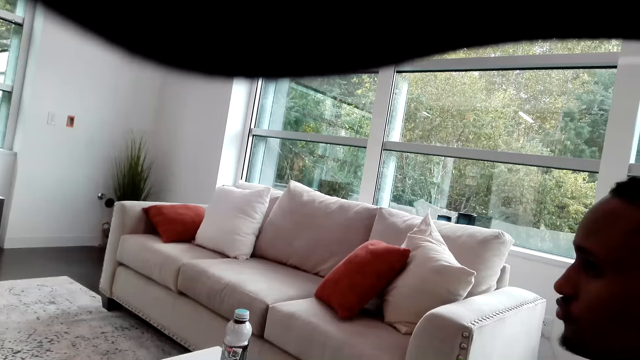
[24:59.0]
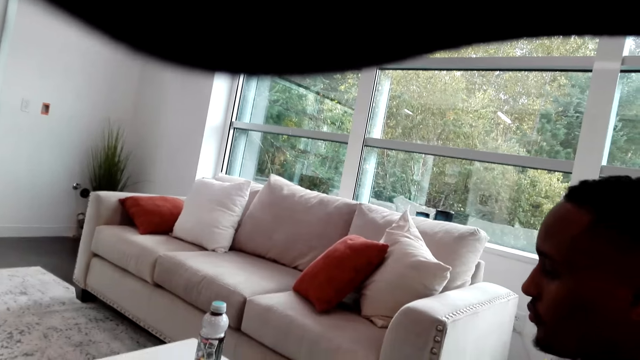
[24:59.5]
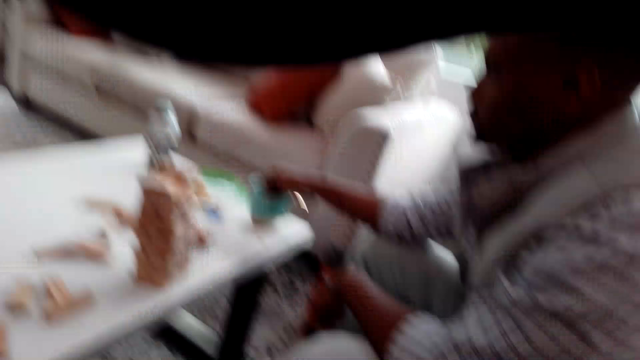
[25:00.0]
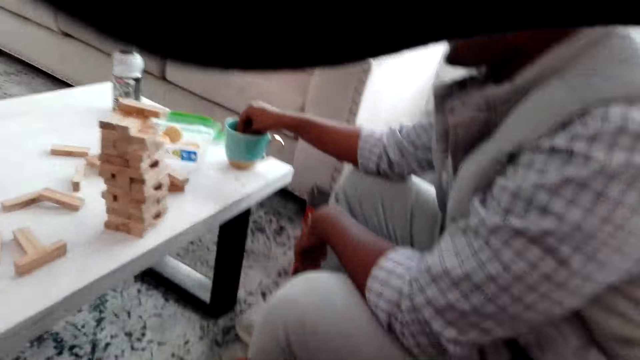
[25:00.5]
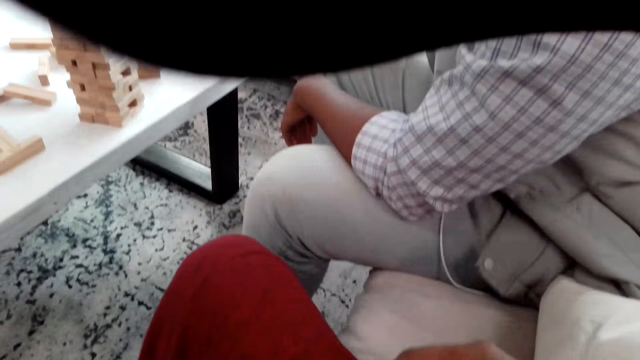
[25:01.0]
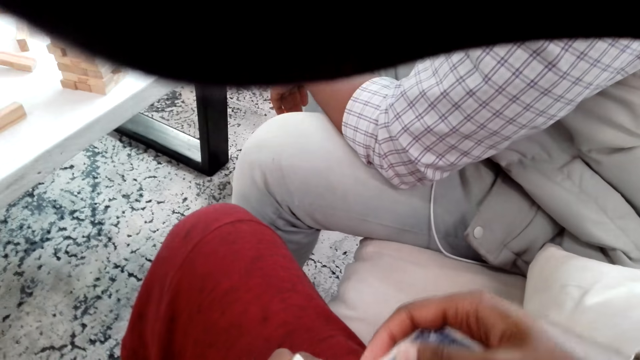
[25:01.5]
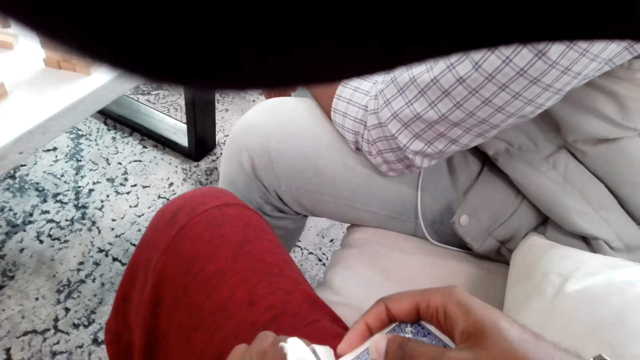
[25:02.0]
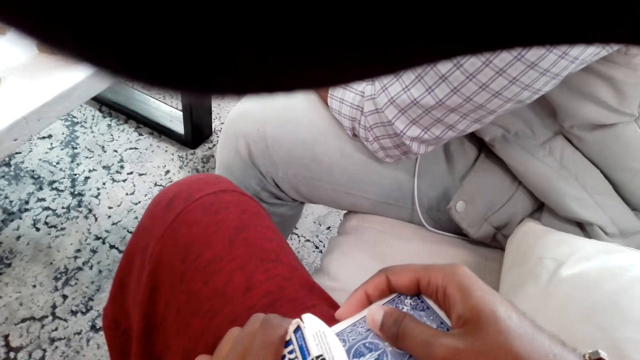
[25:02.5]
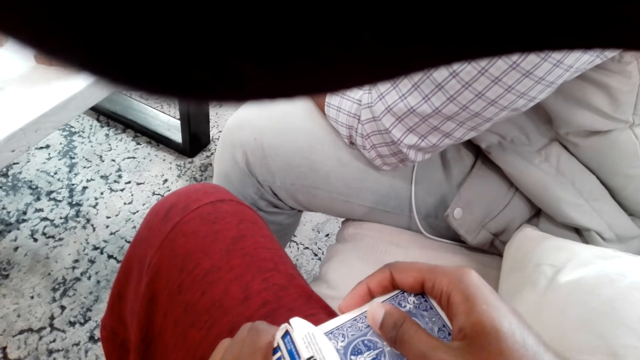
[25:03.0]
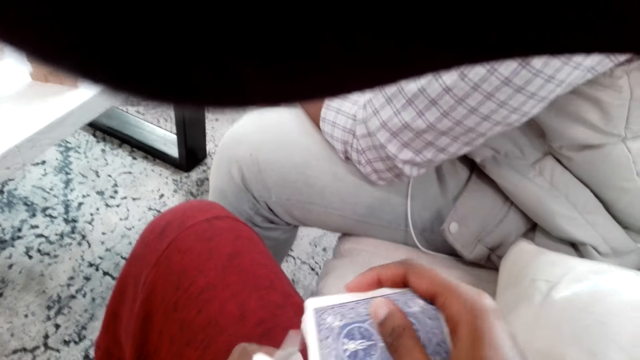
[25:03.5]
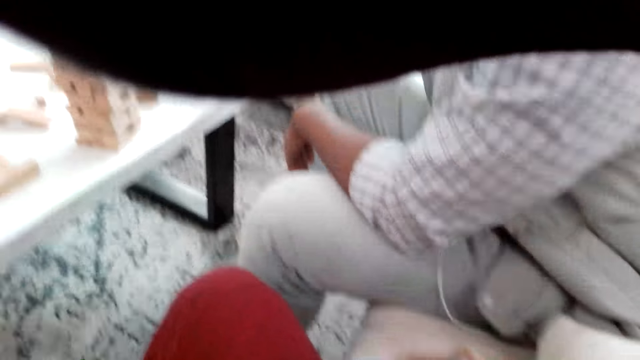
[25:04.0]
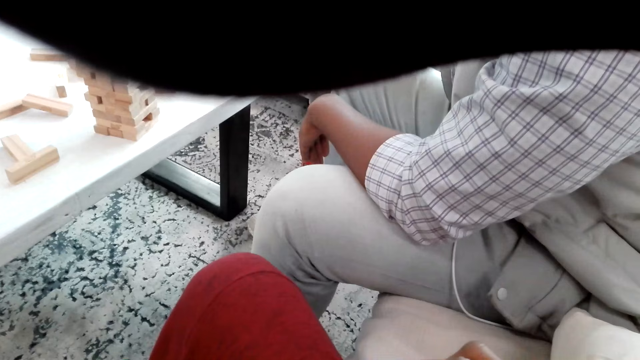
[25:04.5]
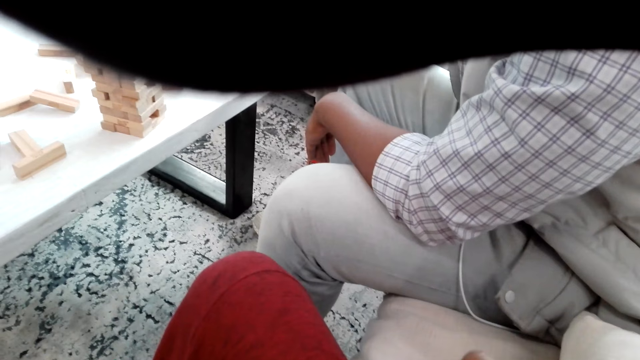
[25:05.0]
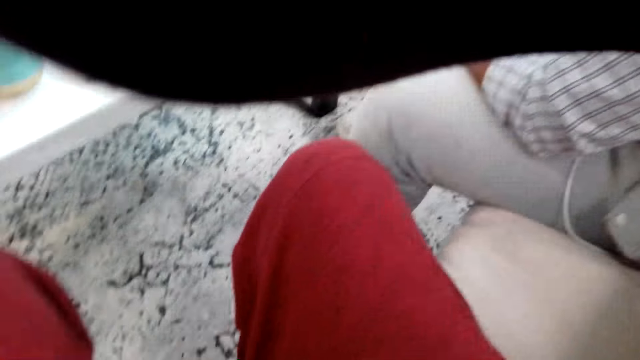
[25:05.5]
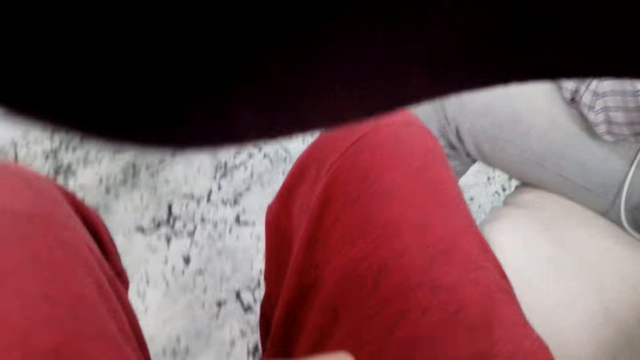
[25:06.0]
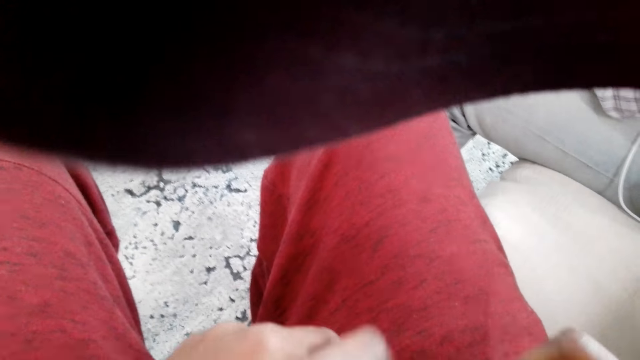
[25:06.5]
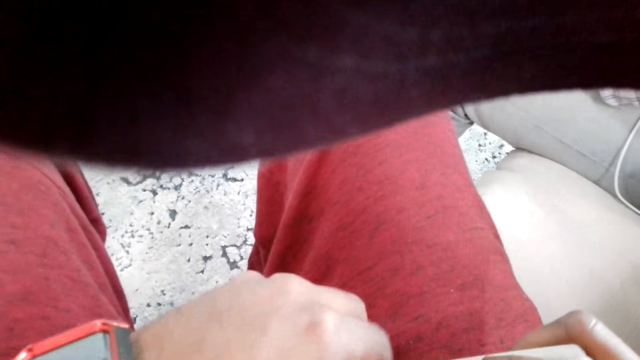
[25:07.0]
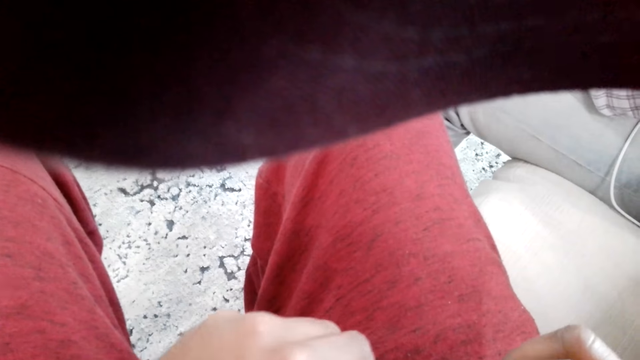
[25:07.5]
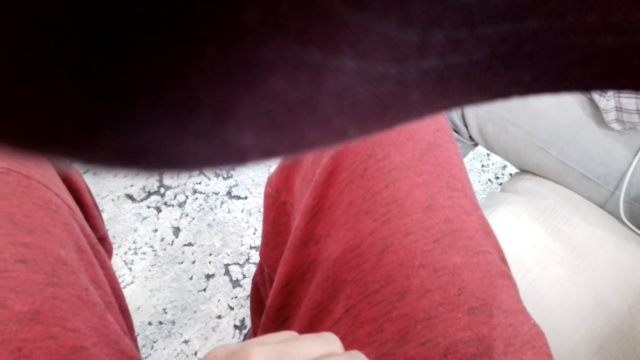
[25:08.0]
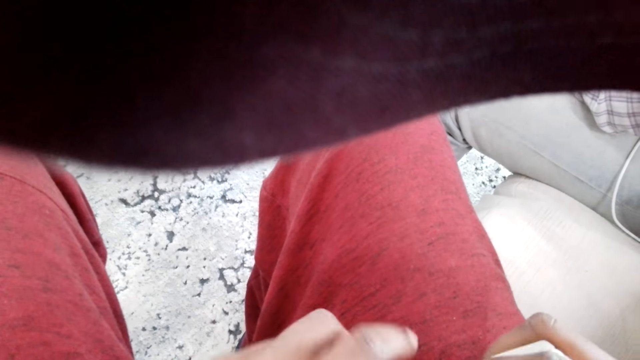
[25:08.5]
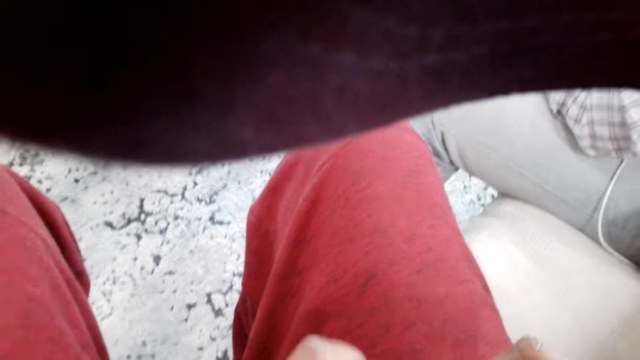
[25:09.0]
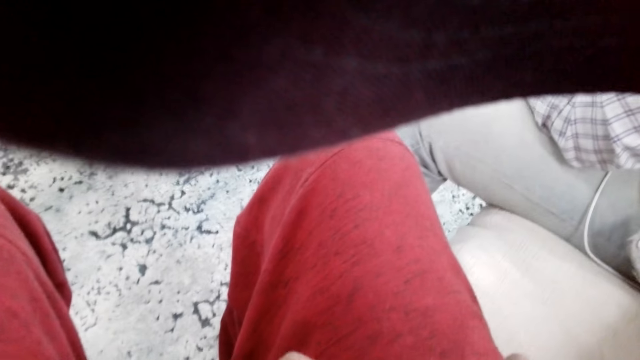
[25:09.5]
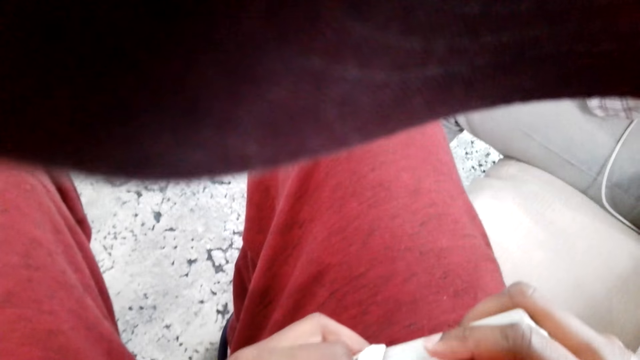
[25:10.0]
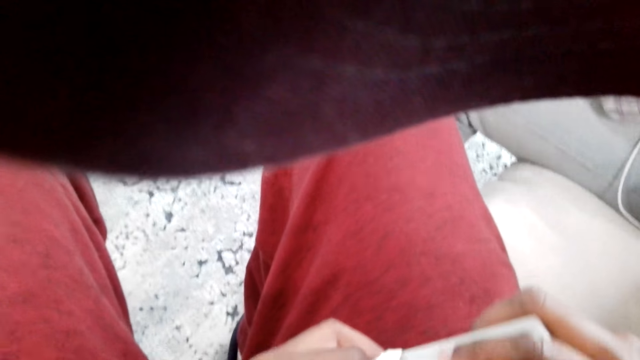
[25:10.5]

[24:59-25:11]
A man mixes the coffee. The camera wearer puts the cards in a box. They shuffle the cards.

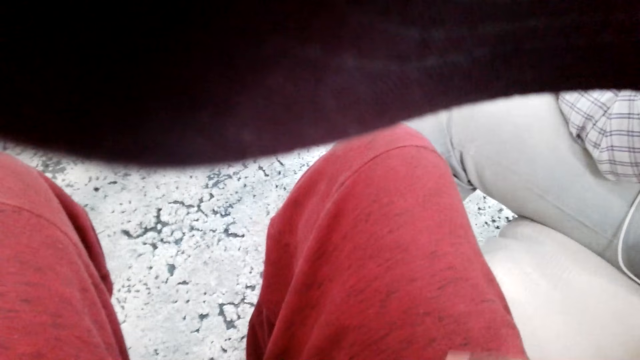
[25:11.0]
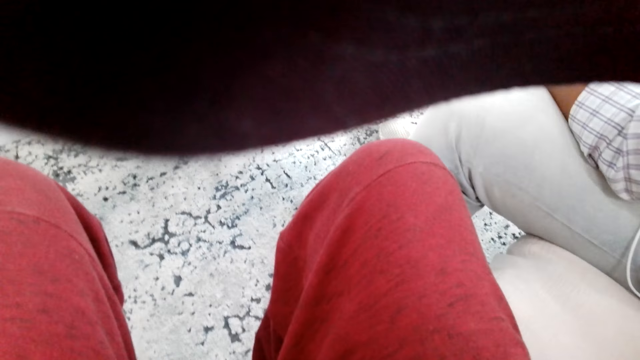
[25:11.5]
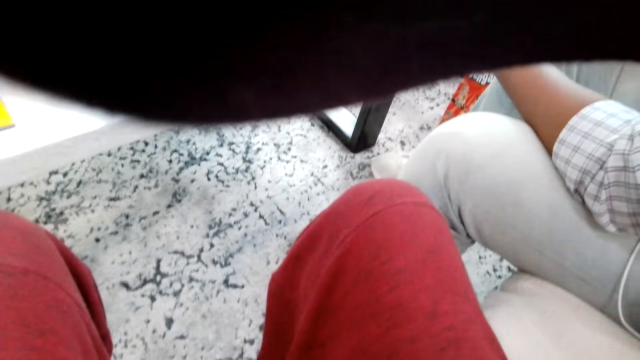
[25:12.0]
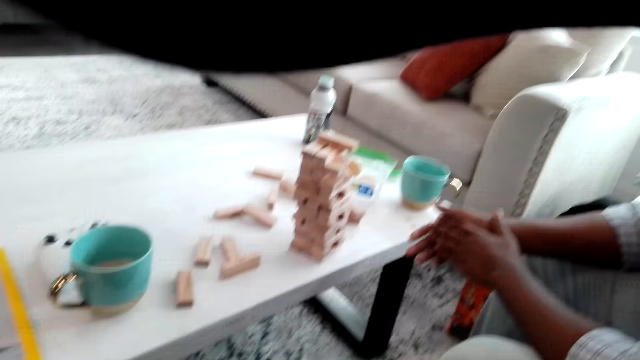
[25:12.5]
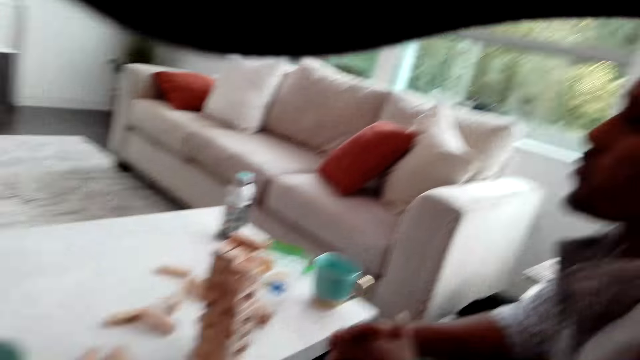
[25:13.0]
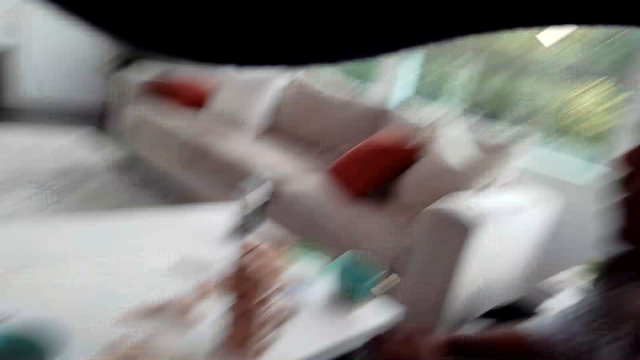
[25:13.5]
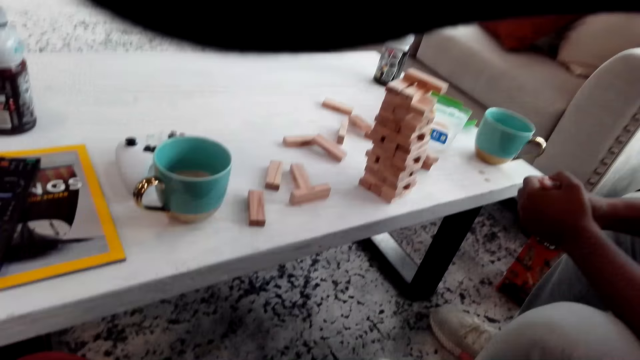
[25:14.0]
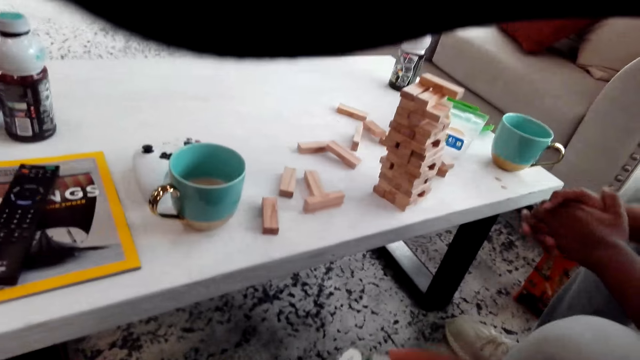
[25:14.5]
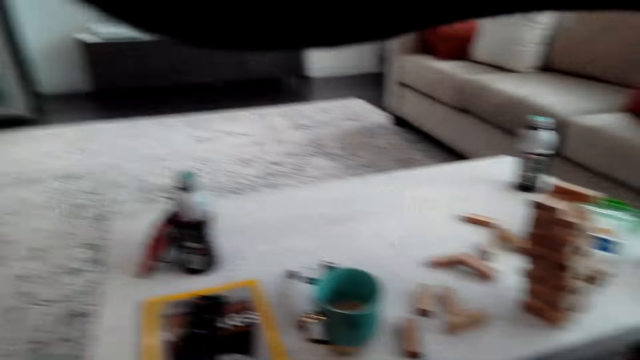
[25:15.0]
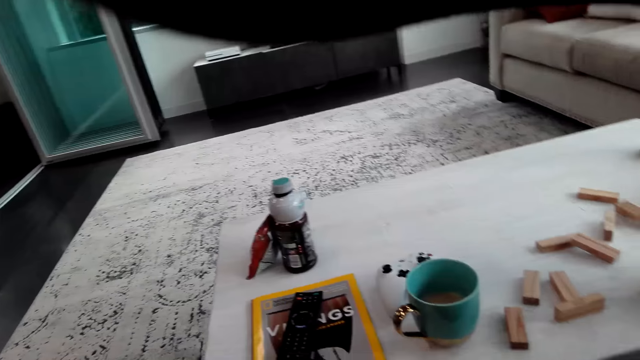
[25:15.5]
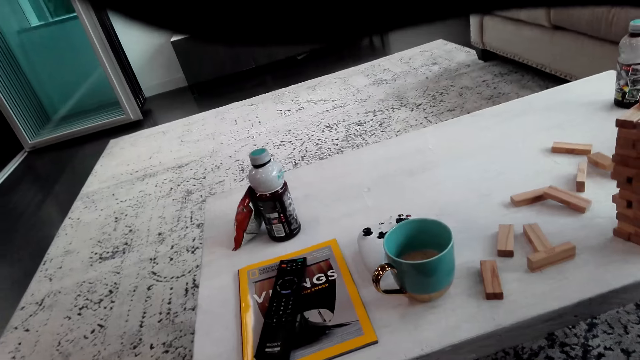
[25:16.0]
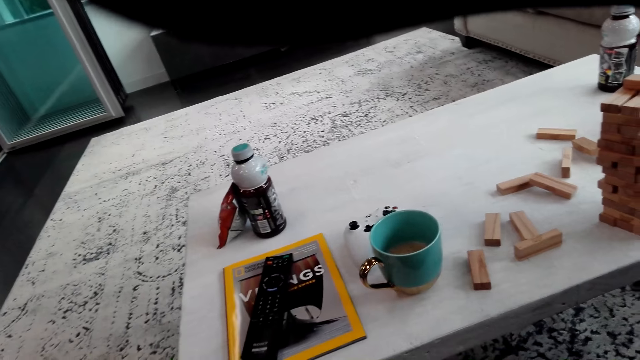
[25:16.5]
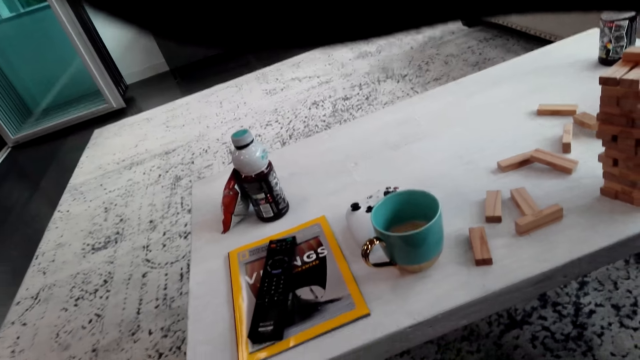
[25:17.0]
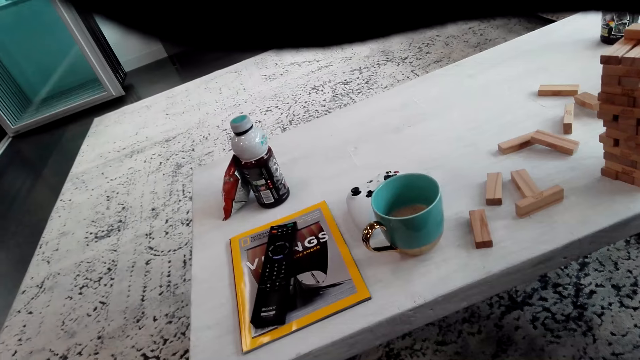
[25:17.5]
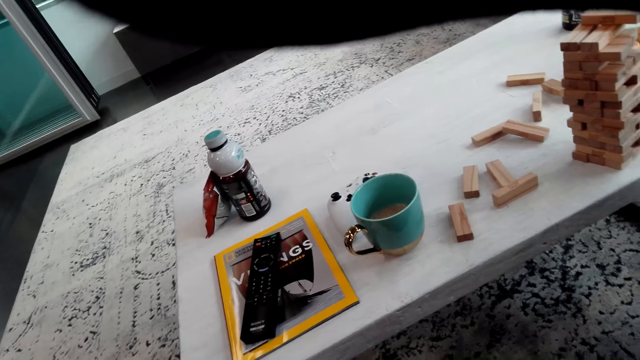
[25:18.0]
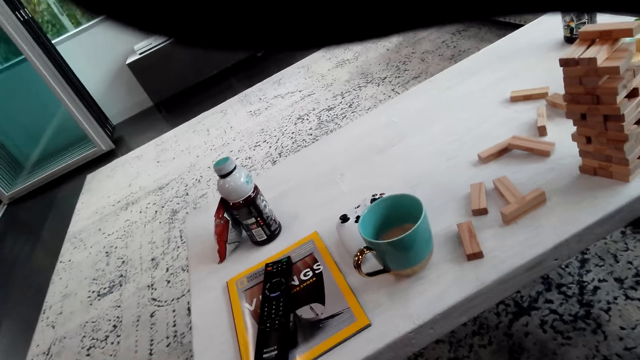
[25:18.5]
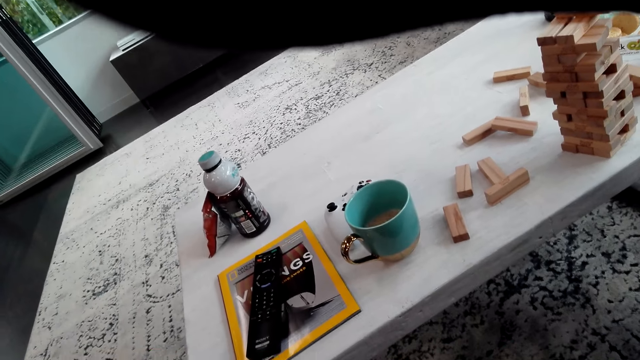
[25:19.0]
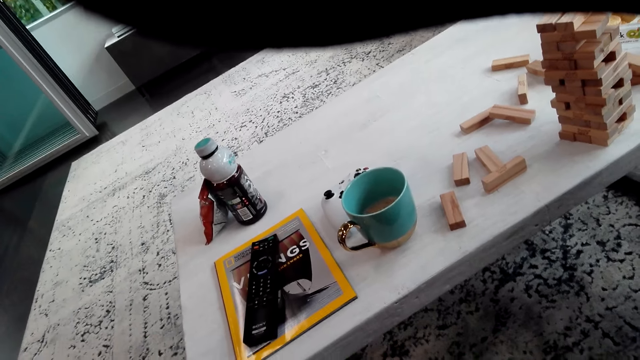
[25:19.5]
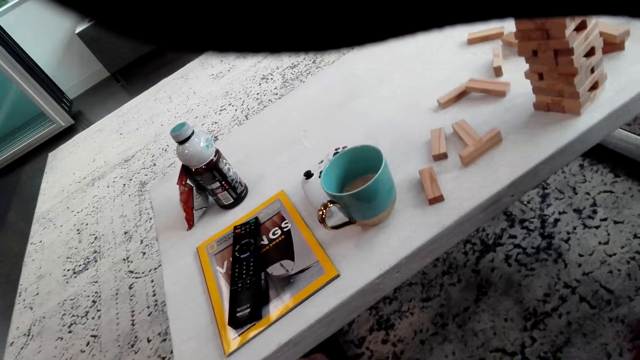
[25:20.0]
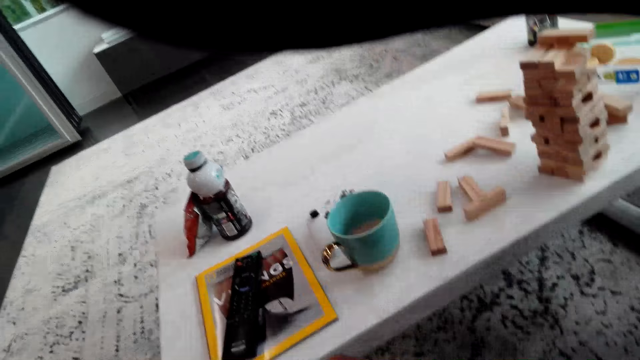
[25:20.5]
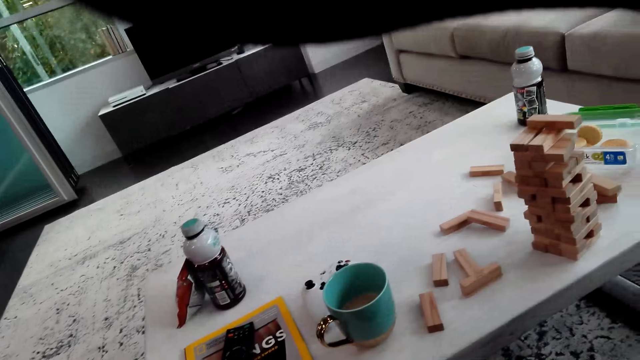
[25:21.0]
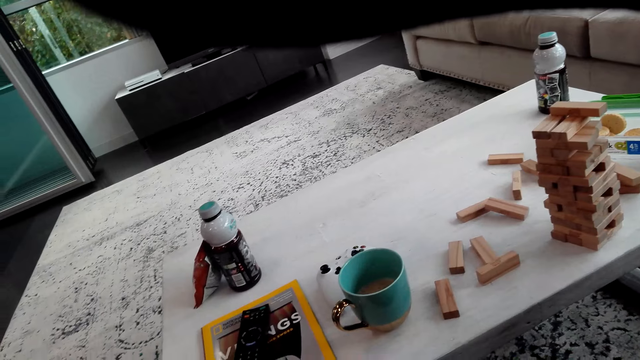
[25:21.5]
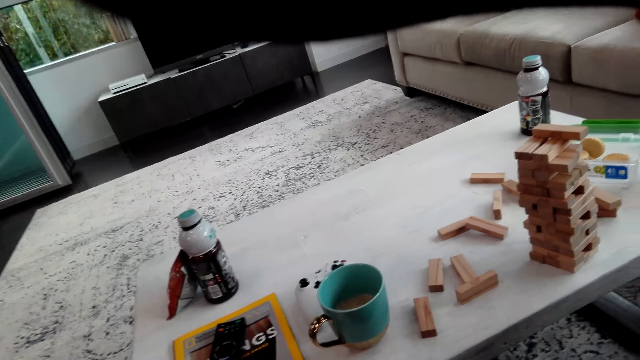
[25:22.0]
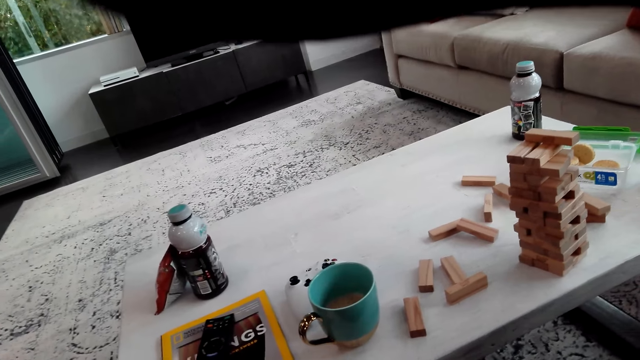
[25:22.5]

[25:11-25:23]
The camera wearer looks around the room.
